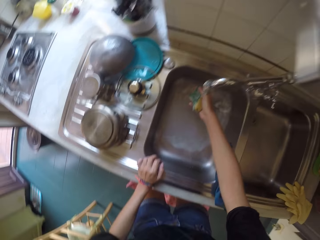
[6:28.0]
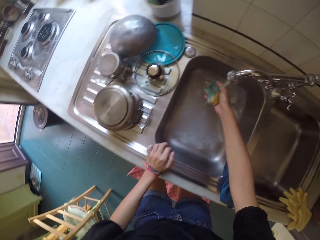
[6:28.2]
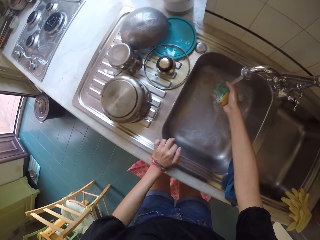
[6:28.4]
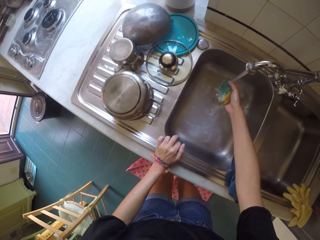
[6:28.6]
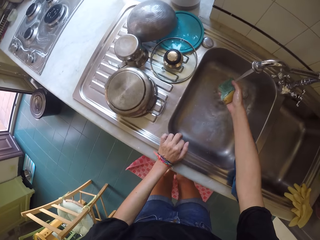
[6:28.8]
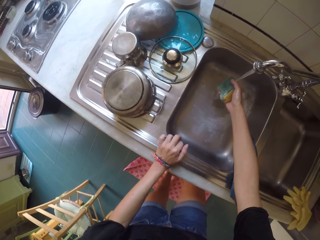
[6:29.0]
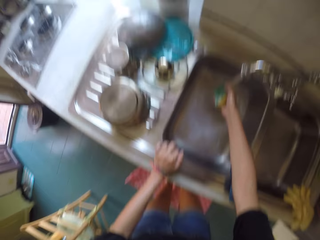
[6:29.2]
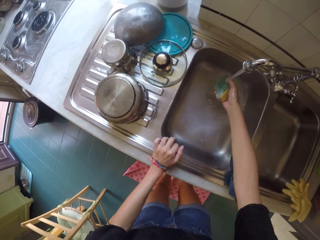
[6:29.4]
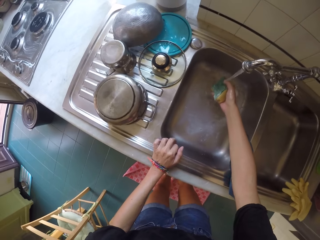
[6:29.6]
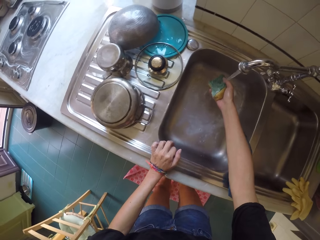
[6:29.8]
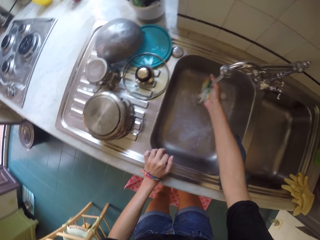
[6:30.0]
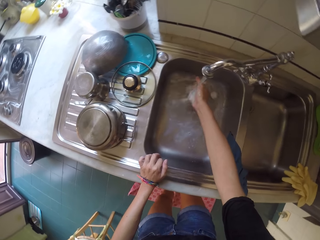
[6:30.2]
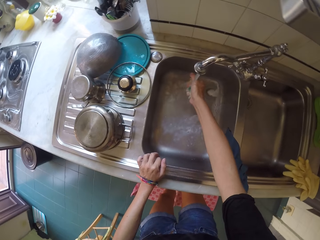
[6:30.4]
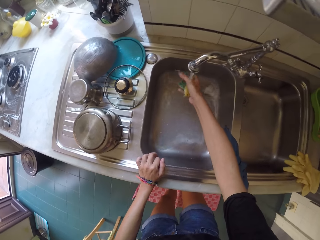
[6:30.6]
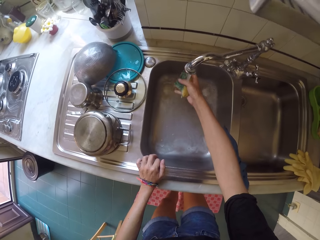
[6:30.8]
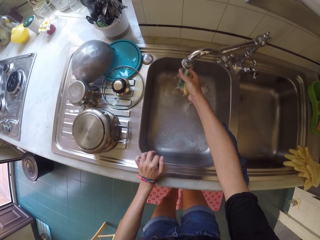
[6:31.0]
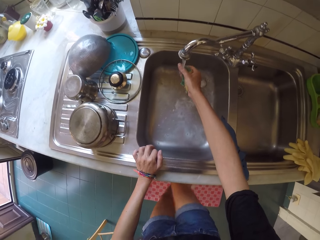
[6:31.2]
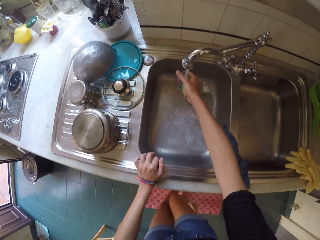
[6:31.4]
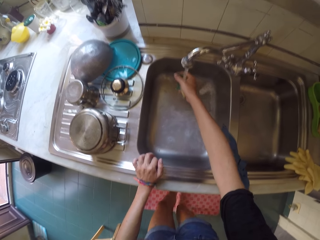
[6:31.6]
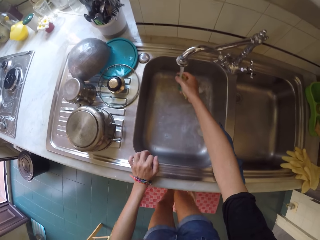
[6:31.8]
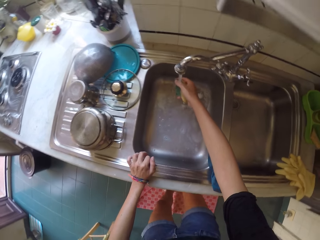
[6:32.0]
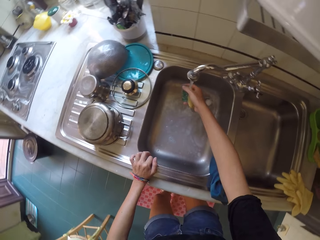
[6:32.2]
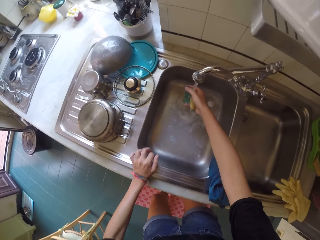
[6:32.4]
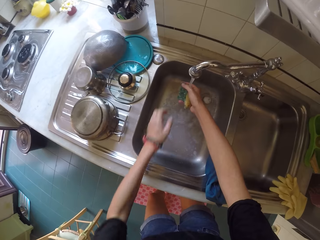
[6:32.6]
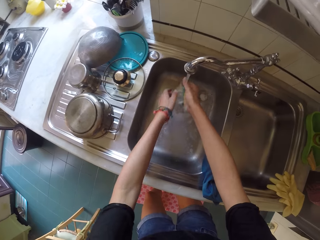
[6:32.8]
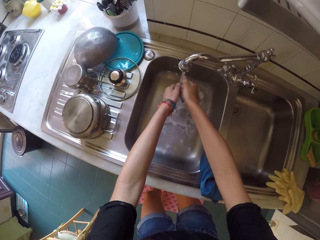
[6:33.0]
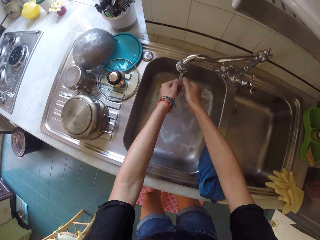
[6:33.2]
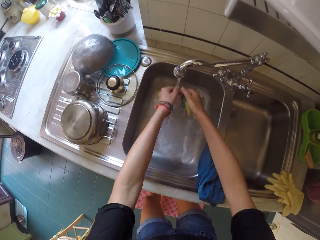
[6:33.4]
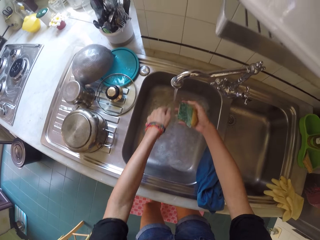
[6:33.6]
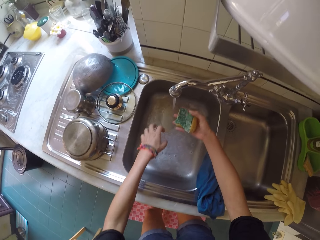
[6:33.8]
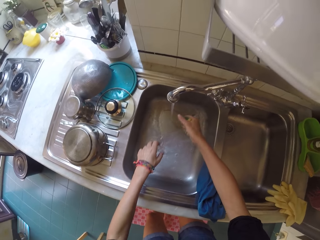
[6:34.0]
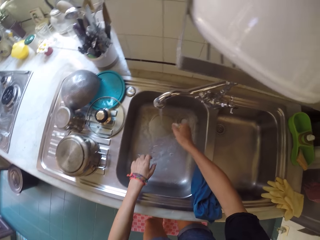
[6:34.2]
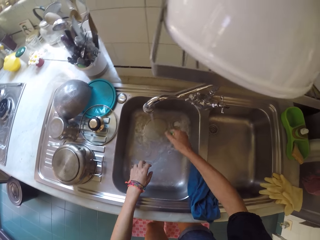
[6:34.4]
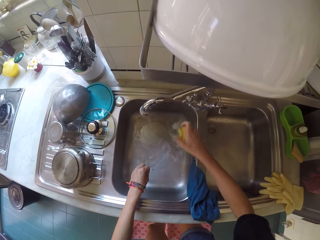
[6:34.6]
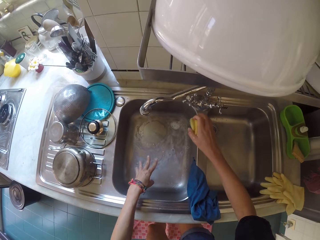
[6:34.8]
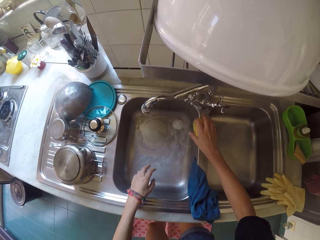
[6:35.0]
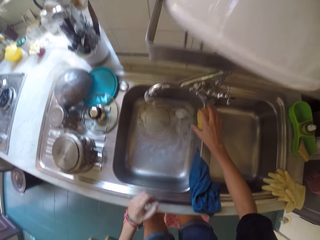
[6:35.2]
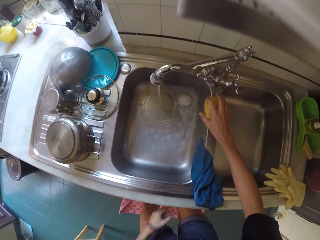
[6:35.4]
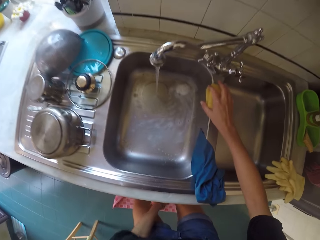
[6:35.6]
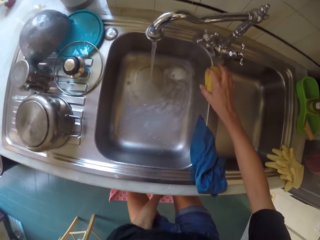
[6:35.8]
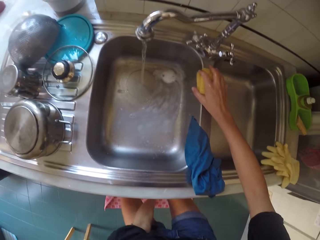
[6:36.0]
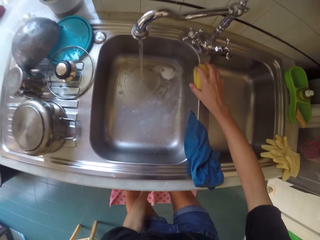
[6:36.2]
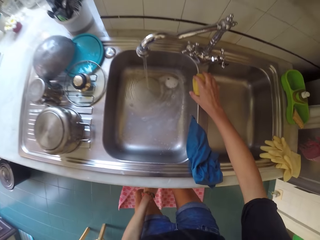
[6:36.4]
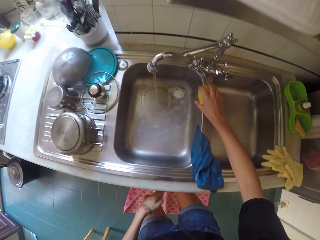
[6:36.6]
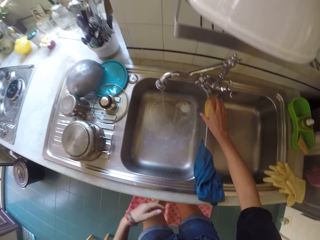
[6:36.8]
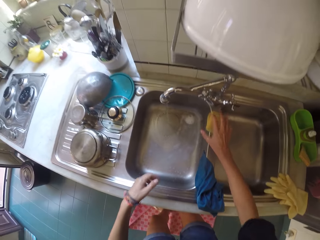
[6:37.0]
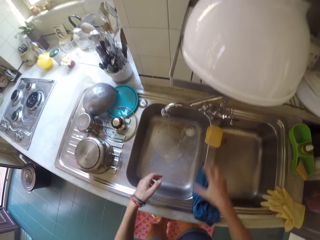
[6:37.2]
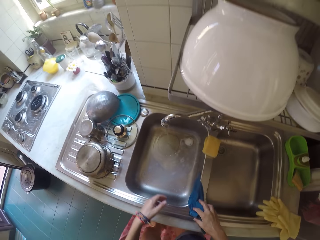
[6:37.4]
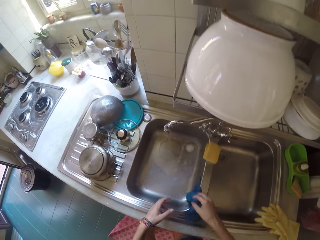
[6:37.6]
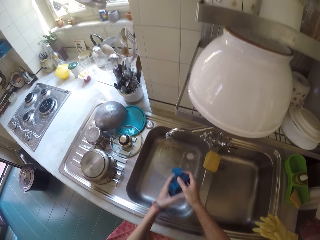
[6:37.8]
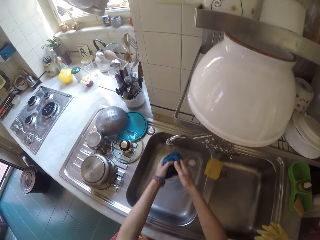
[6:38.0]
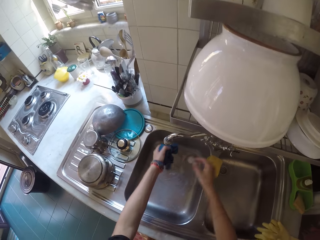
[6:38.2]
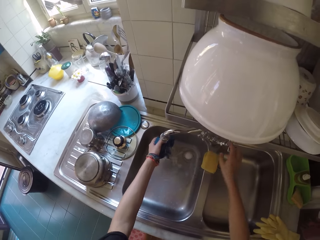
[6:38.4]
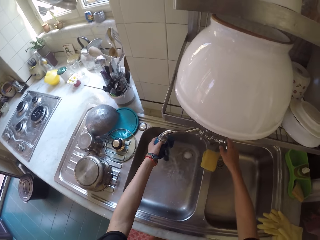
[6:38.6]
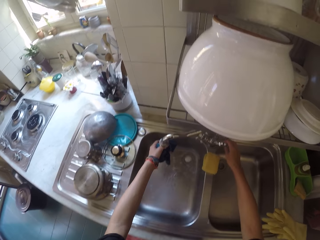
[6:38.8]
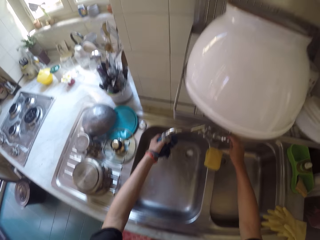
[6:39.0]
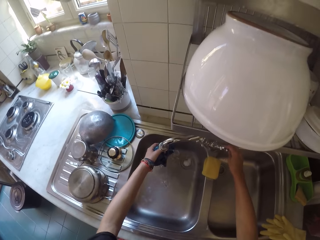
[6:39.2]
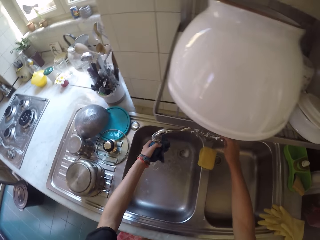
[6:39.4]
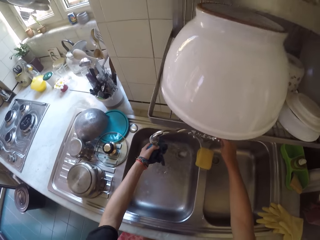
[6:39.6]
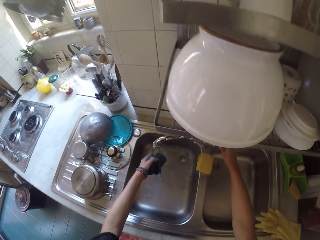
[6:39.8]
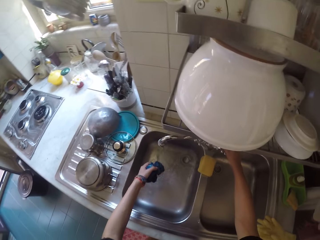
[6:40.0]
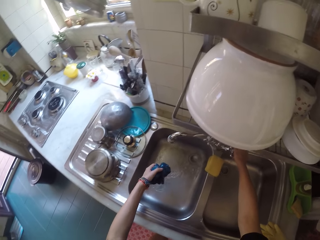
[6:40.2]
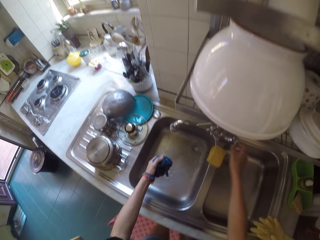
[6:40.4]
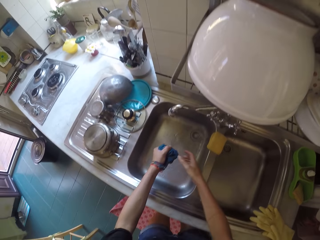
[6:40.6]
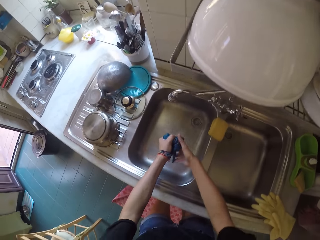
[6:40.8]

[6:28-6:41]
The camera wearer turns off the tap. They pick the rag from the sink. They put water on the rag. They clean the rag.

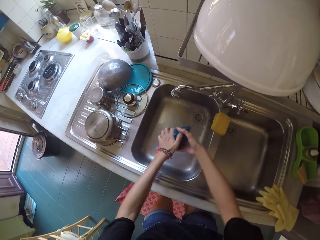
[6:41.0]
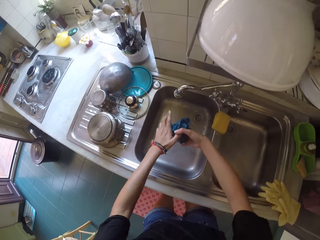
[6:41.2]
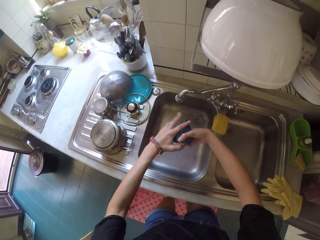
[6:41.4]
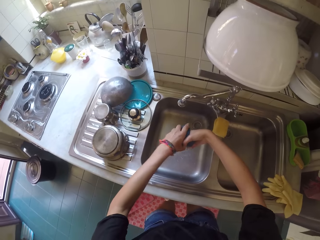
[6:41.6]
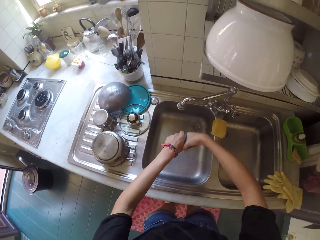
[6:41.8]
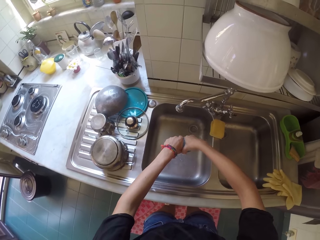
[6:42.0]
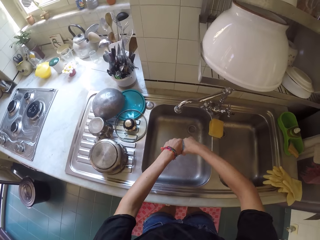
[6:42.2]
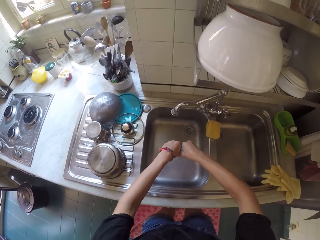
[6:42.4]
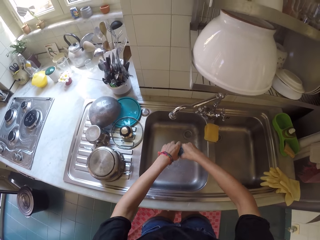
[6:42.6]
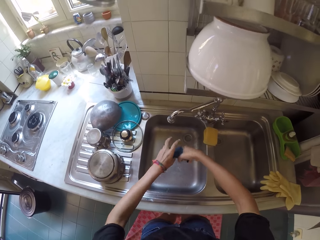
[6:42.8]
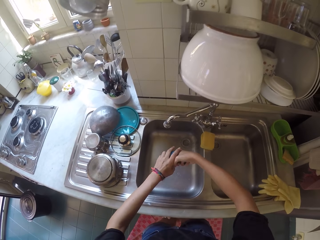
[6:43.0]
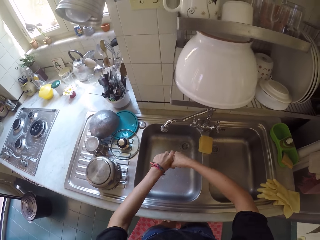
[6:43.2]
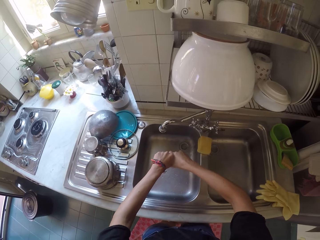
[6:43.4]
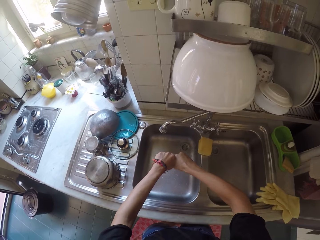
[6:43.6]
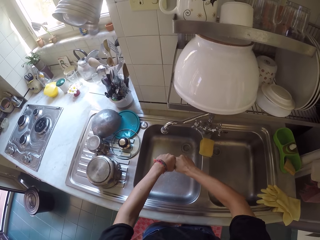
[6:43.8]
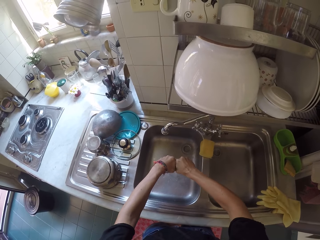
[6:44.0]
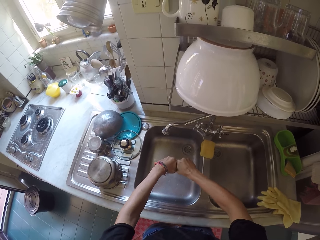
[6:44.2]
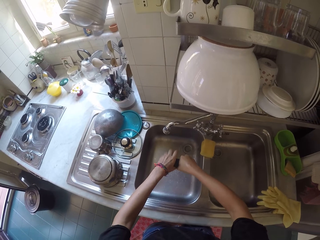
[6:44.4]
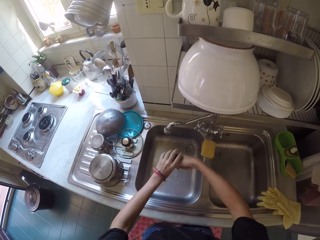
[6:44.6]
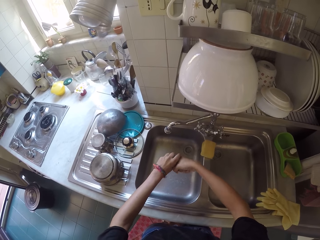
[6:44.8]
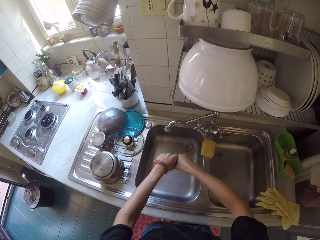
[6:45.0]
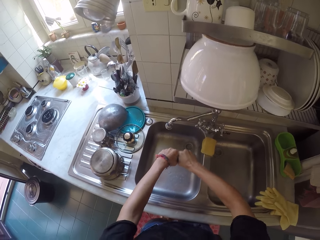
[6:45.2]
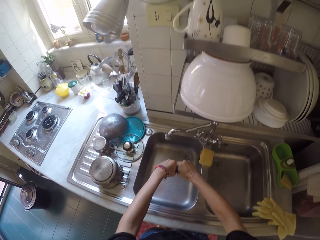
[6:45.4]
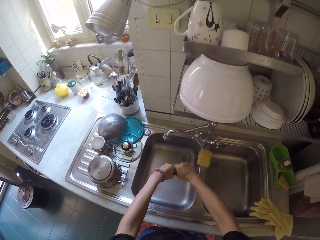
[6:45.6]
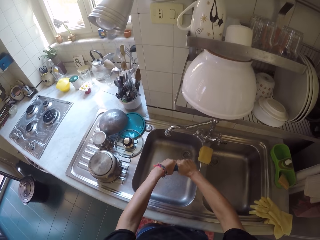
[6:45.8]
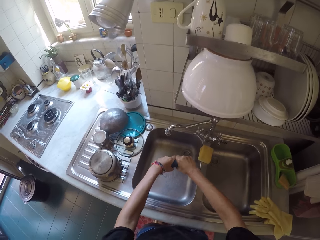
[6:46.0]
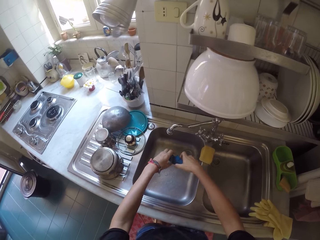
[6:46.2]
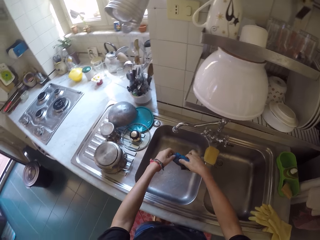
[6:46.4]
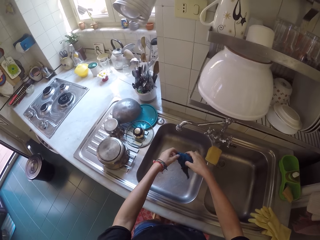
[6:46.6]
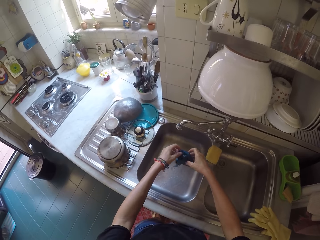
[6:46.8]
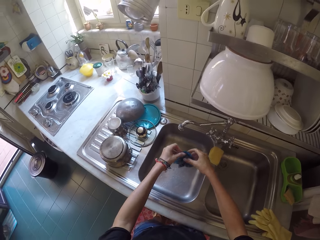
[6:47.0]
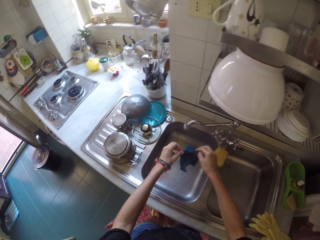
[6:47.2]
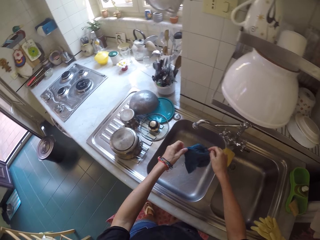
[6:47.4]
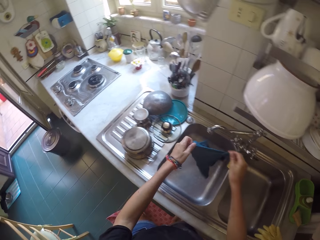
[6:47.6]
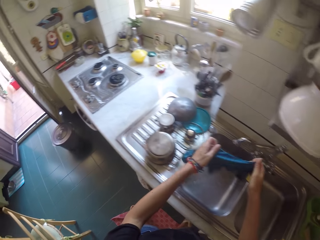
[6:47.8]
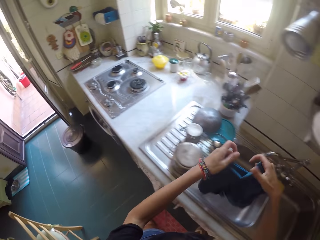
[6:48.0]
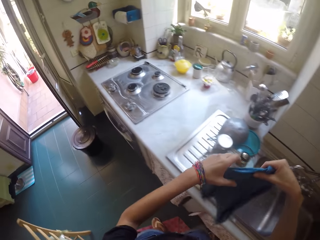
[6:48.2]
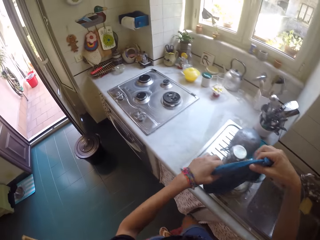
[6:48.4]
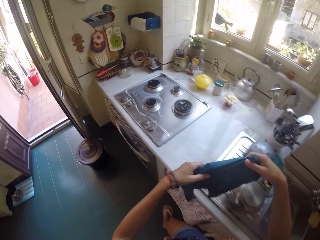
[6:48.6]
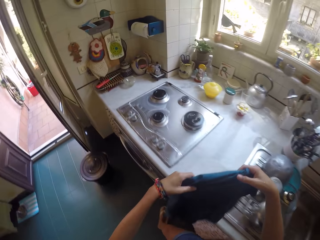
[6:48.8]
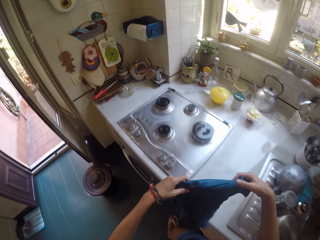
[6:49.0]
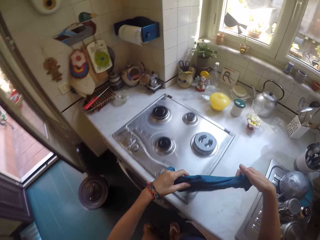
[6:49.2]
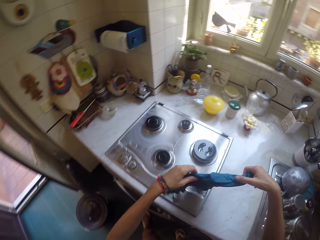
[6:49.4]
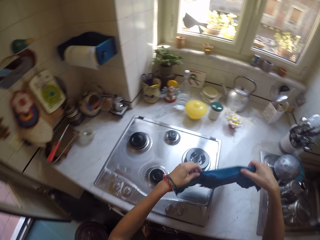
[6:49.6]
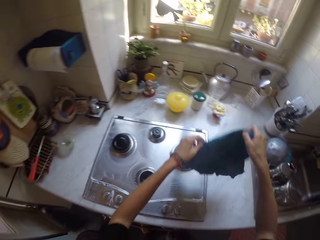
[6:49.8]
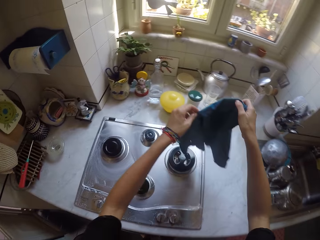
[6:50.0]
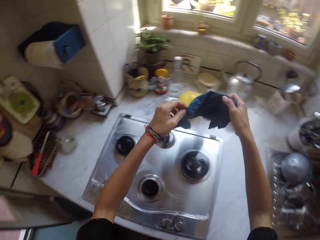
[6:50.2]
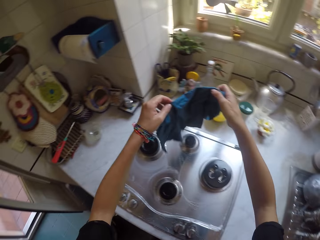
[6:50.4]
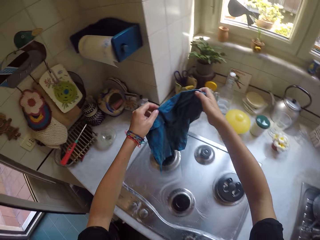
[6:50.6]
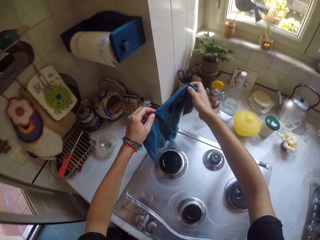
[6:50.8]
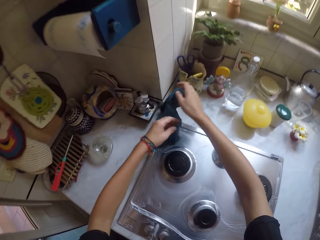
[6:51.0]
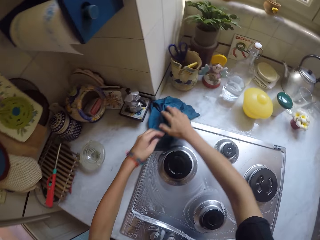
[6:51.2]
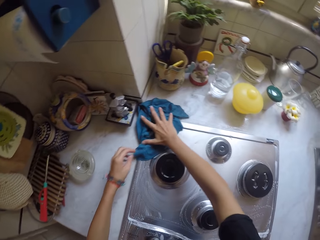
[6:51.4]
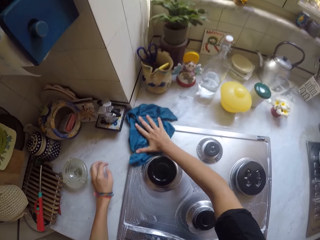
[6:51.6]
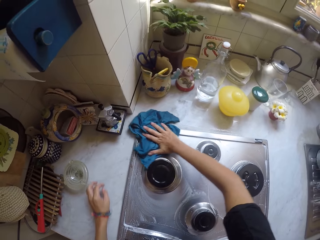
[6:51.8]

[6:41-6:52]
The camera wearer wrings water from the rag. They clean the cooker.
